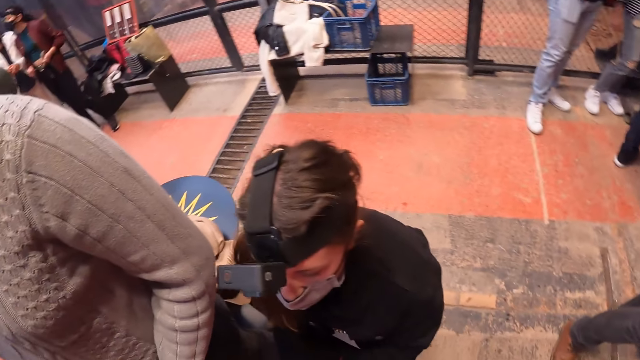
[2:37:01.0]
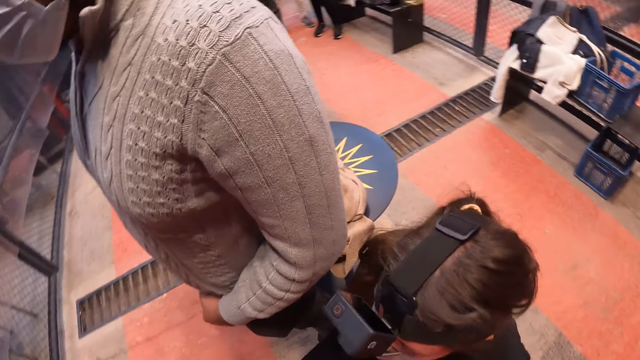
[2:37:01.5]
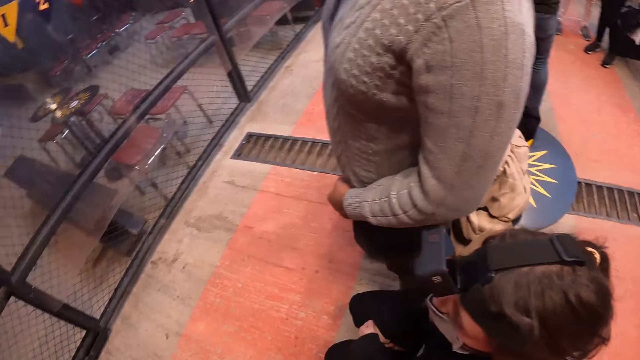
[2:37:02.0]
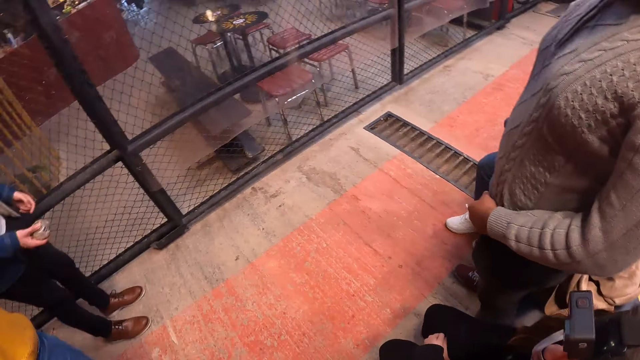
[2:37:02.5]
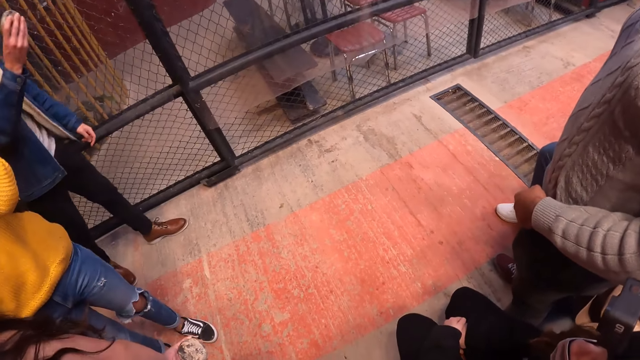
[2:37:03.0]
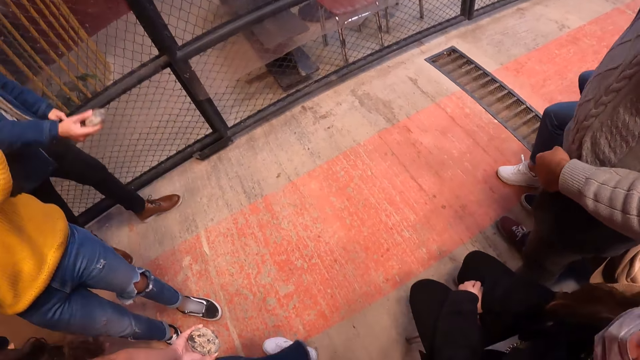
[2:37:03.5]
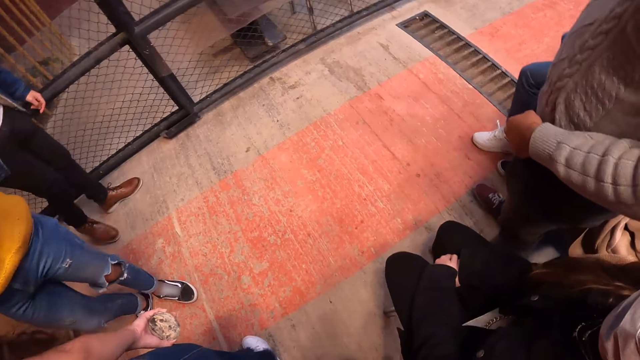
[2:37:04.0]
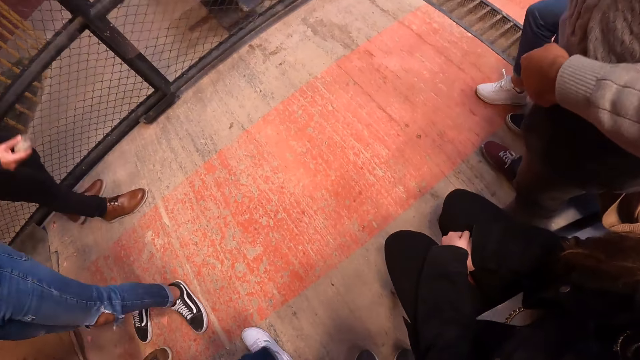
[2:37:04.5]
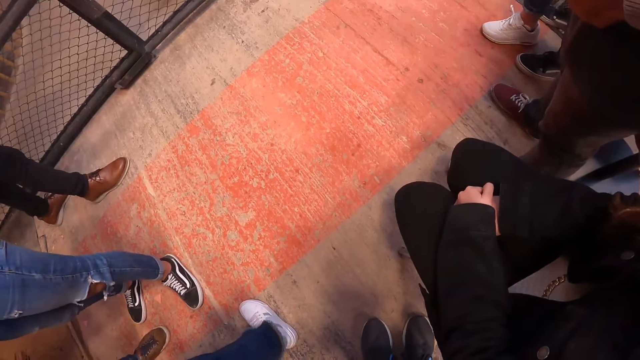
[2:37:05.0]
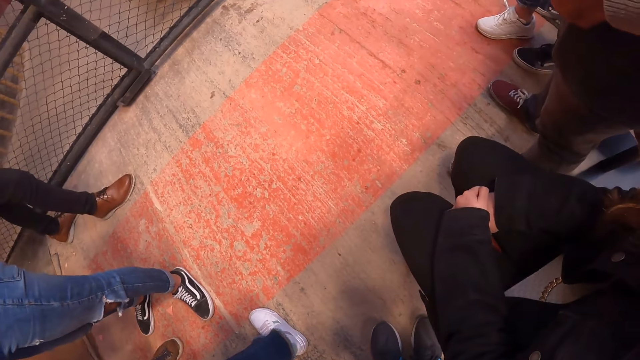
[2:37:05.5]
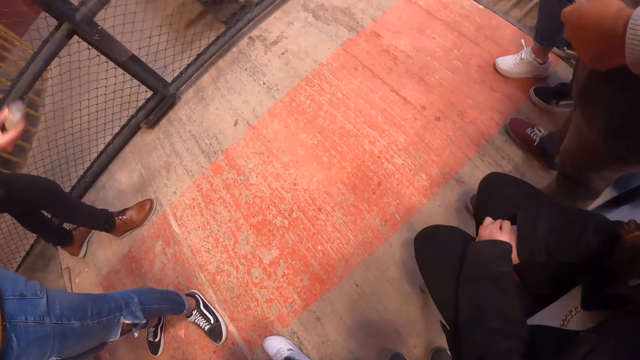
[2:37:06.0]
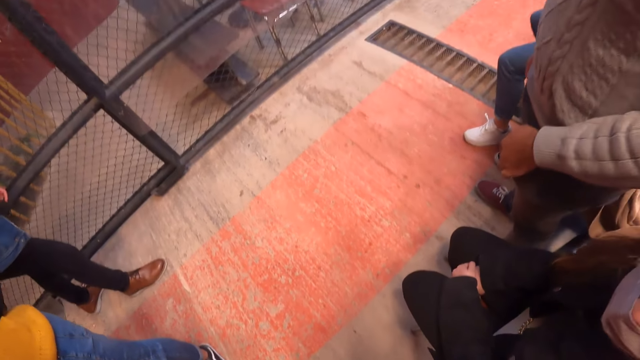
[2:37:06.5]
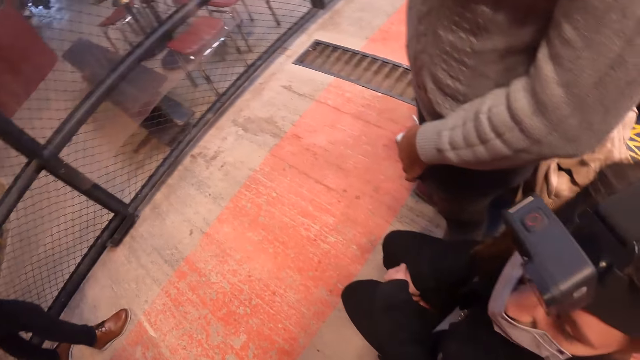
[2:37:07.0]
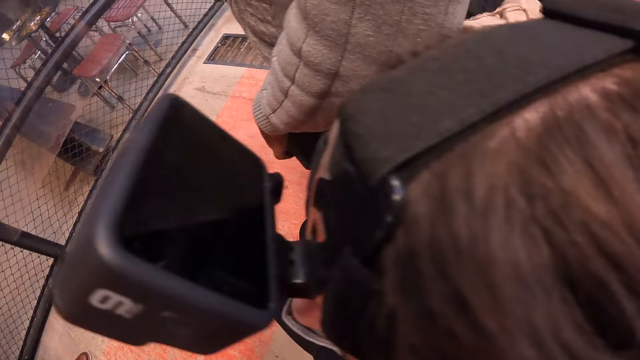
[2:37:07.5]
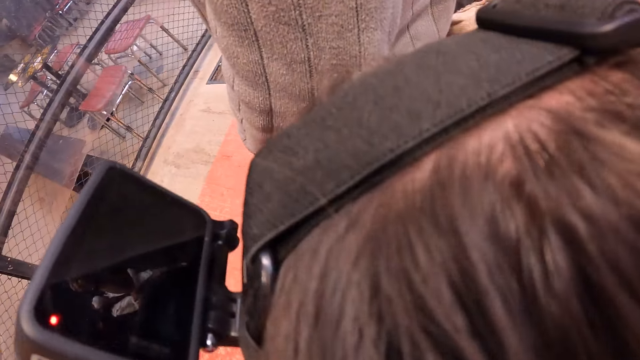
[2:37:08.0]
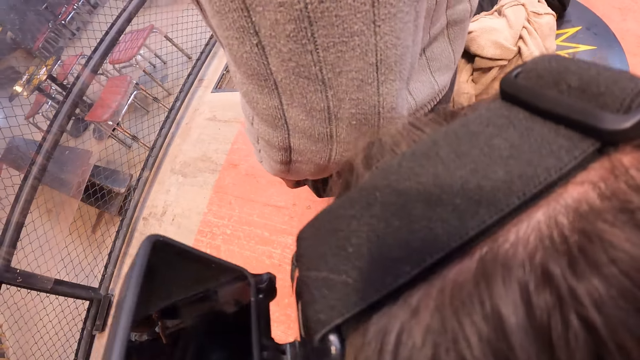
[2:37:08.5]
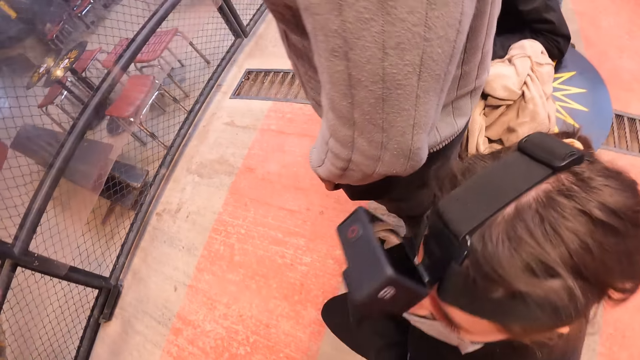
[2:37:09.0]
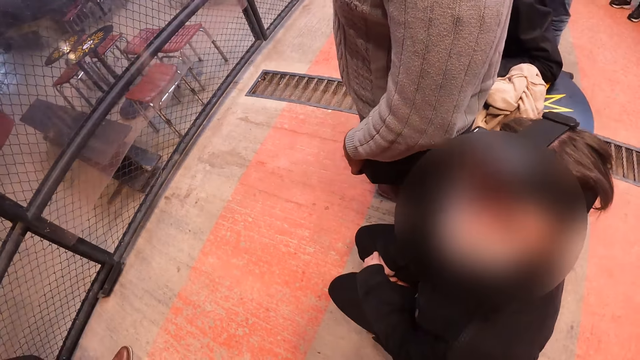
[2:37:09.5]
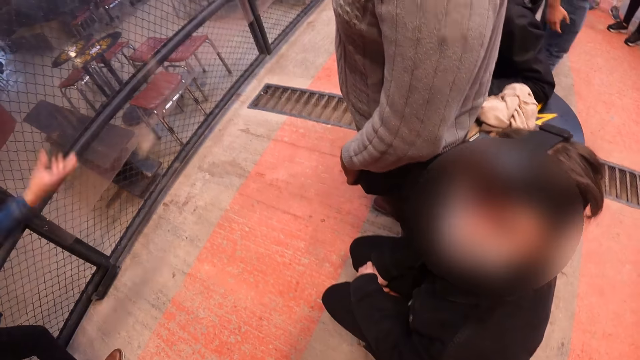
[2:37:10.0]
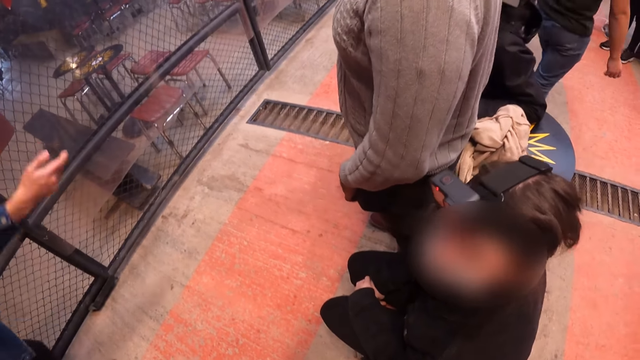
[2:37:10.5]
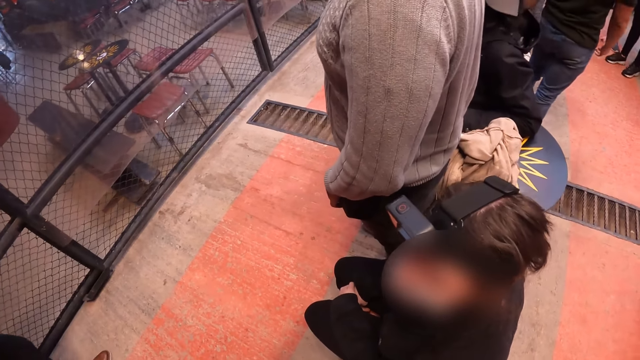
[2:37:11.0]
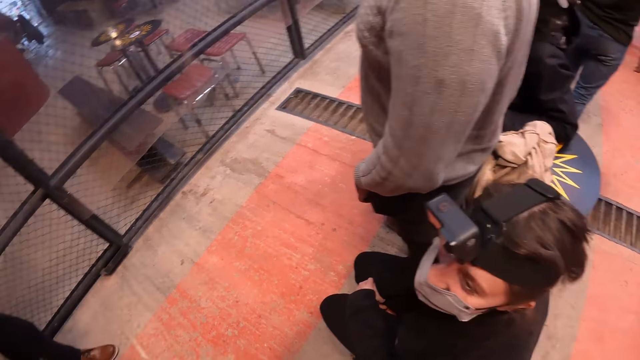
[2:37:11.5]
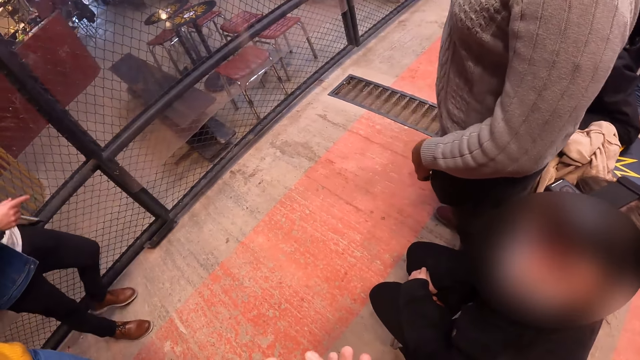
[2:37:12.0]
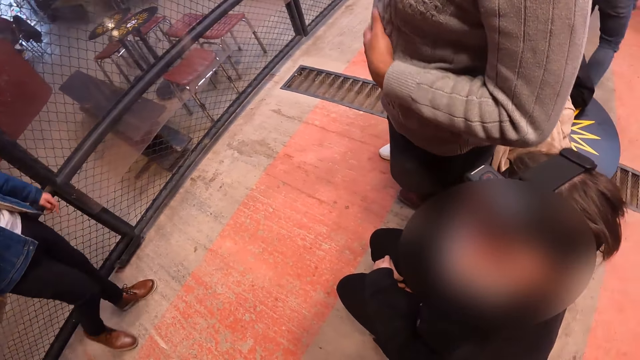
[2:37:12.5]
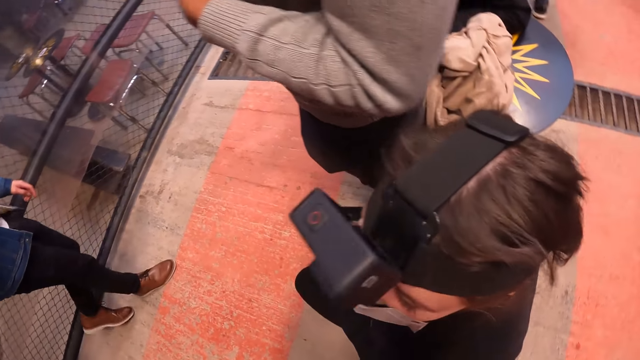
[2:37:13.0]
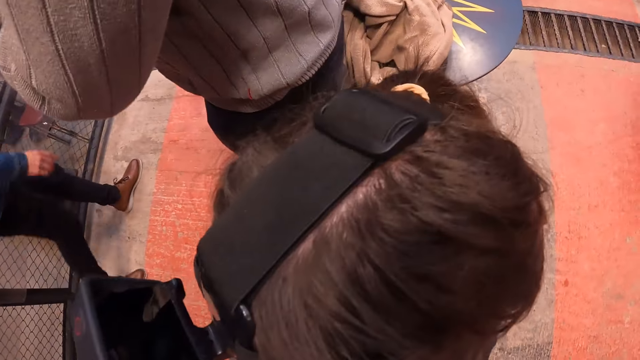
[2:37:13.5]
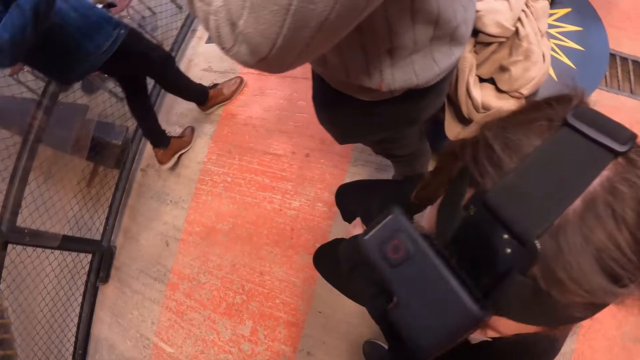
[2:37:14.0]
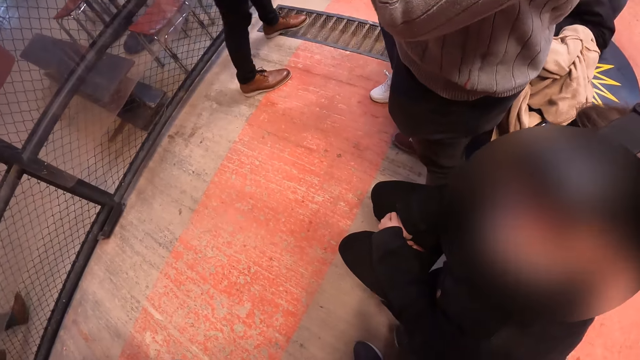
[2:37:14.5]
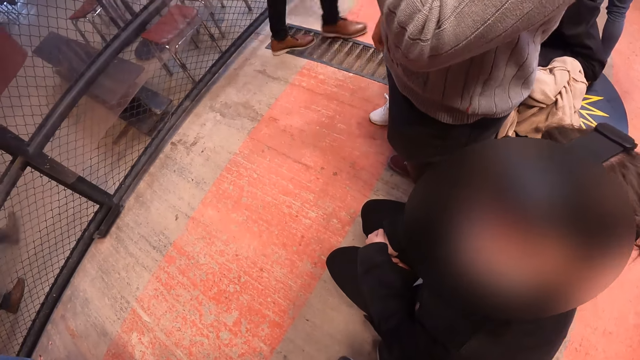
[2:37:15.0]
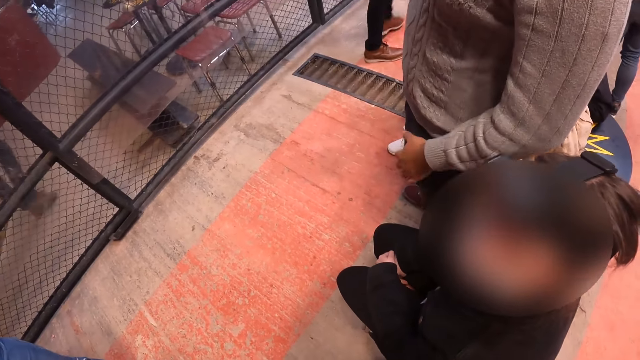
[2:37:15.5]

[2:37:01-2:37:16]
The man throws the stone in his right hand towards the board on the floor. The man walks towards the board on the floor.

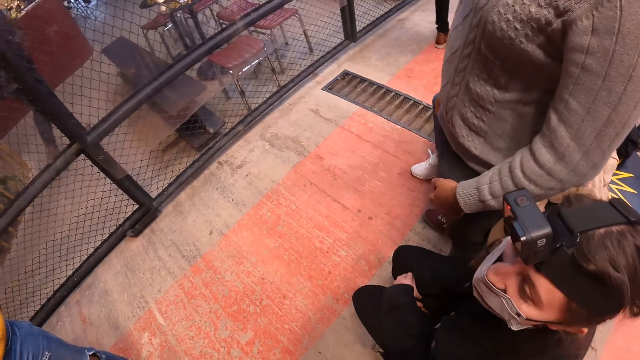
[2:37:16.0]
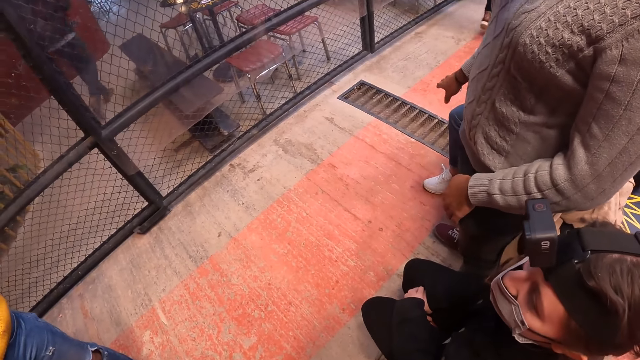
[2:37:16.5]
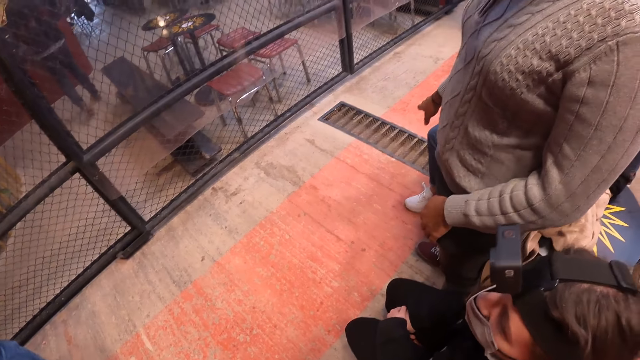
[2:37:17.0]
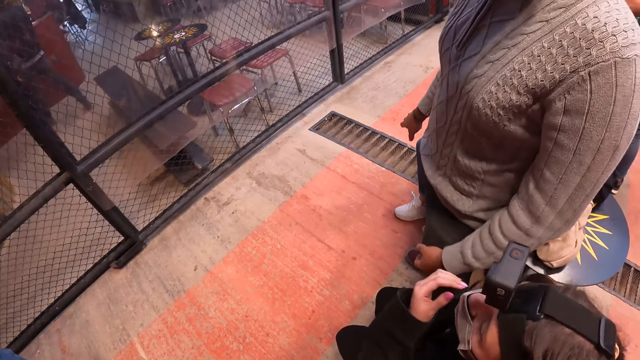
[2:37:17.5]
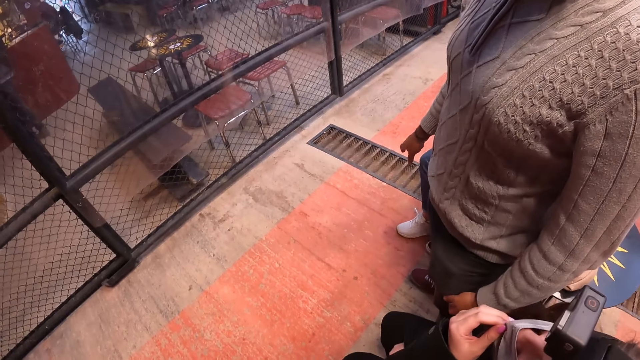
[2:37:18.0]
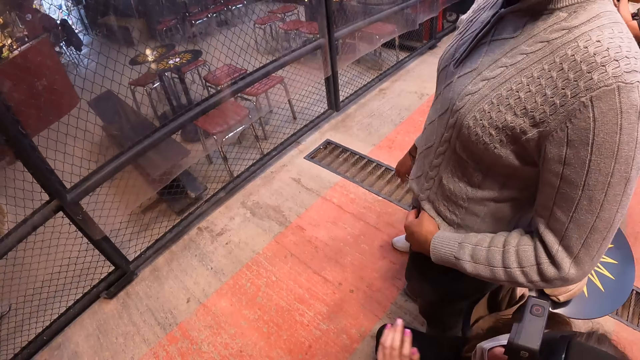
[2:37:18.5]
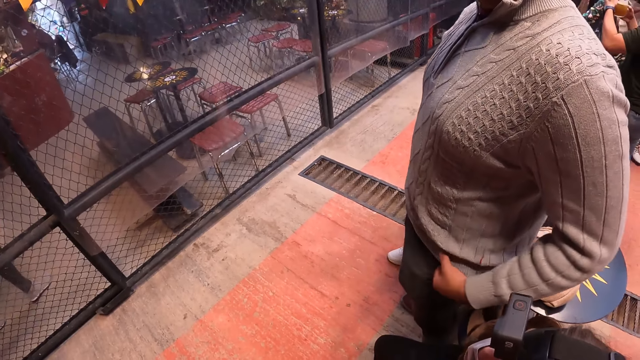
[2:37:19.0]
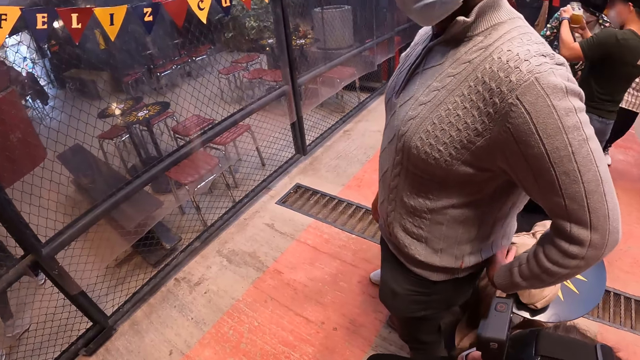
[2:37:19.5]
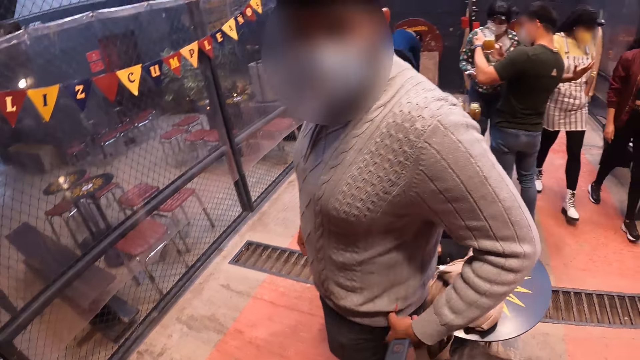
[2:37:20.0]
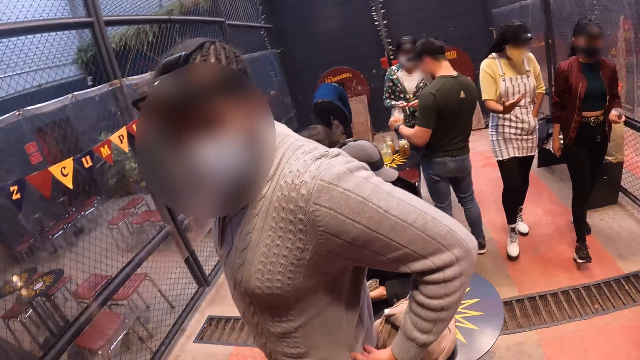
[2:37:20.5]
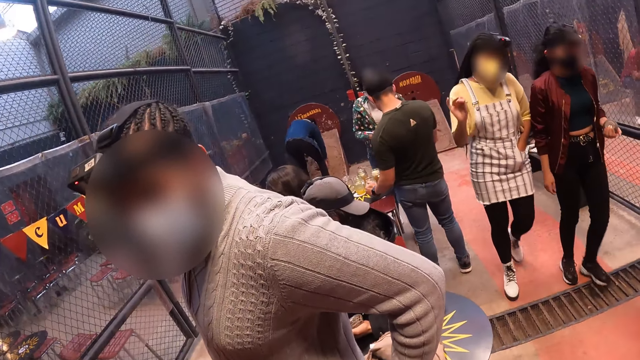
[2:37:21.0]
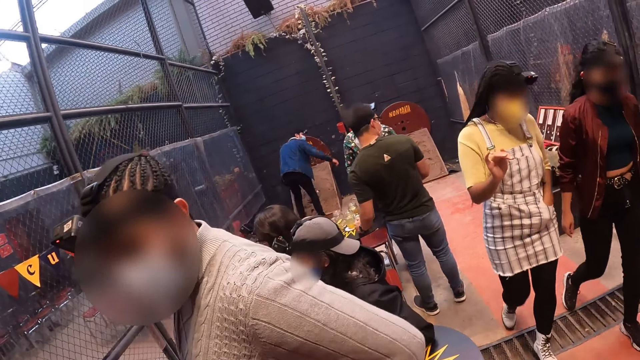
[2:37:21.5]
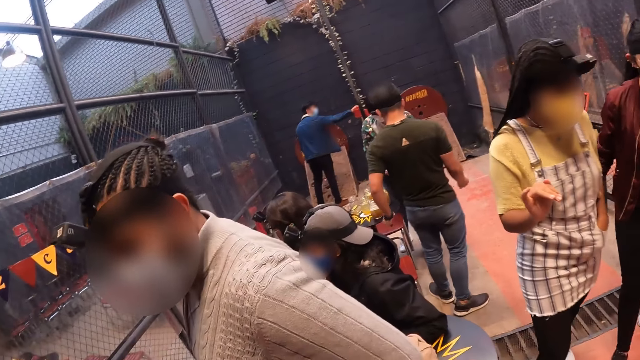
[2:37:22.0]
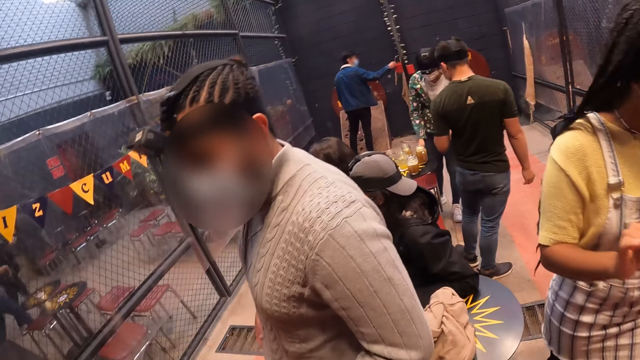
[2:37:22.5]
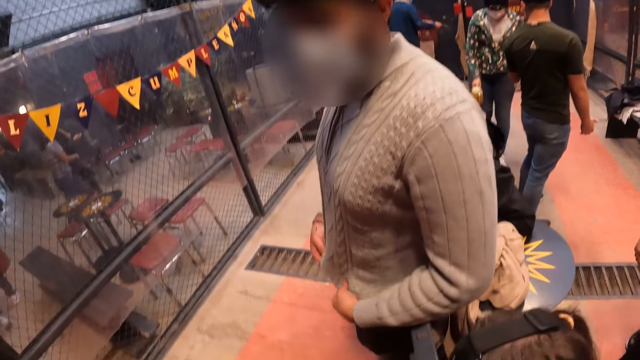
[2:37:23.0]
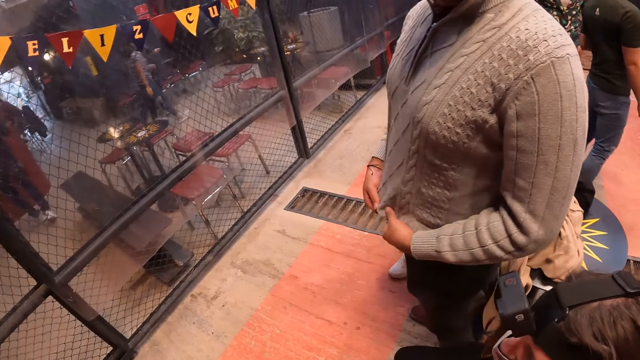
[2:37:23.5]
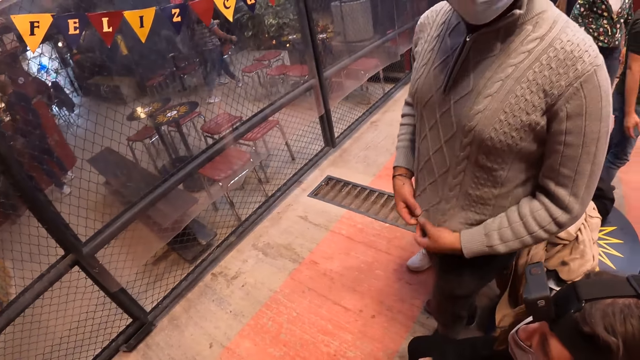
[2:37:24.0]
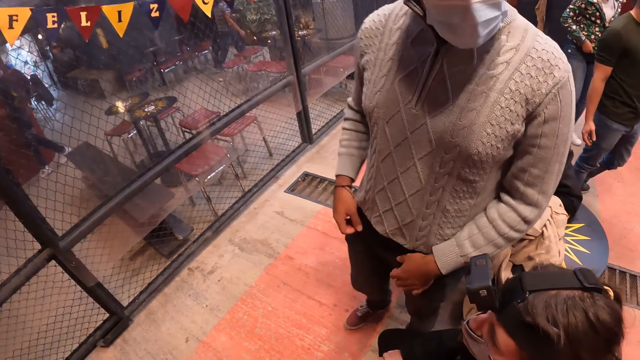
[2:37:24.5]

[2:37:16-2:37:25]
The woman adjusts a nose mask on her face with her left hand. A man adjusts his sweater with his left hand. Another man touches a stone from the board on the floor with his right hand. The other man takes a stick from a hanger with his right hand.
